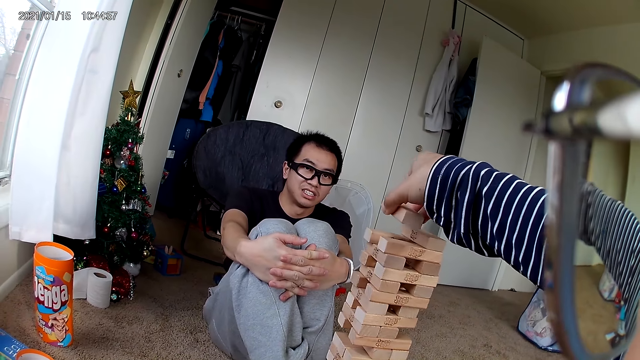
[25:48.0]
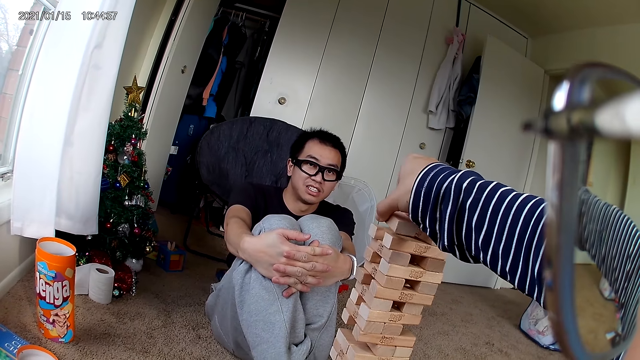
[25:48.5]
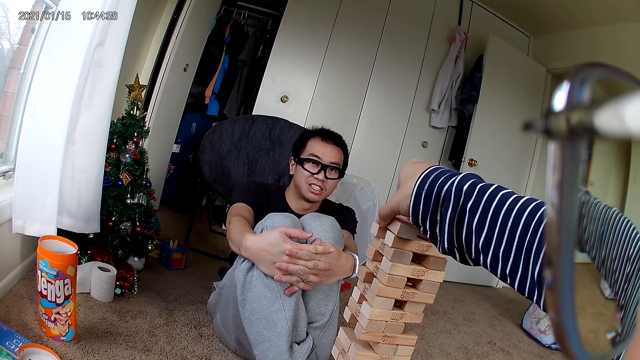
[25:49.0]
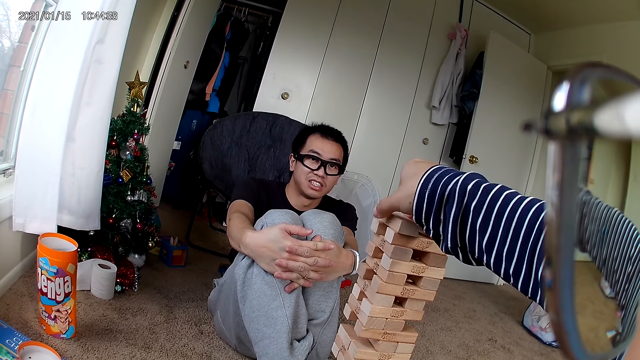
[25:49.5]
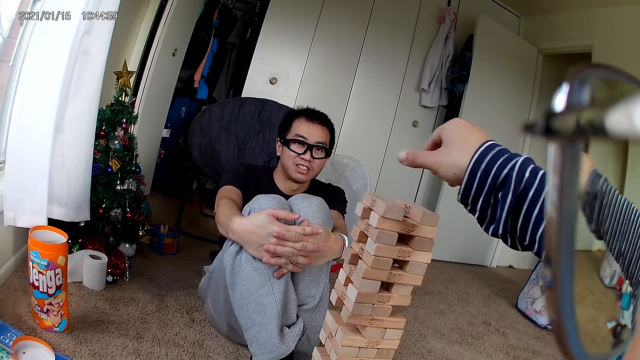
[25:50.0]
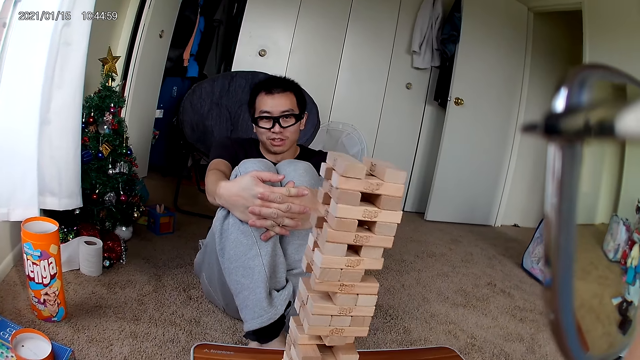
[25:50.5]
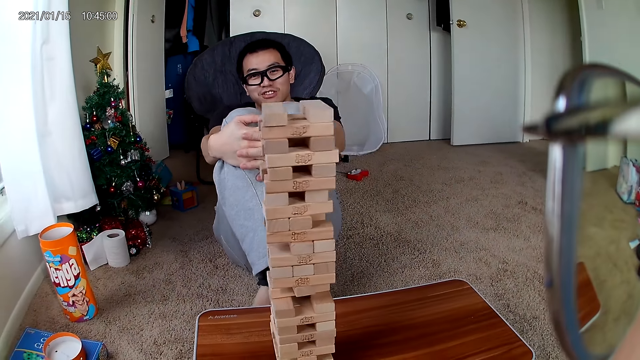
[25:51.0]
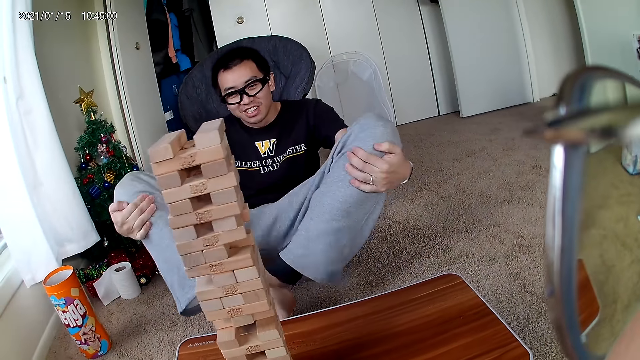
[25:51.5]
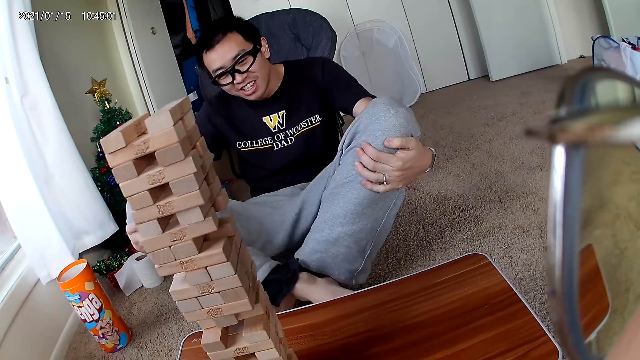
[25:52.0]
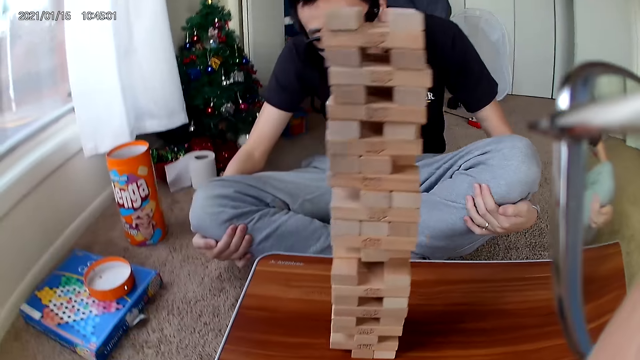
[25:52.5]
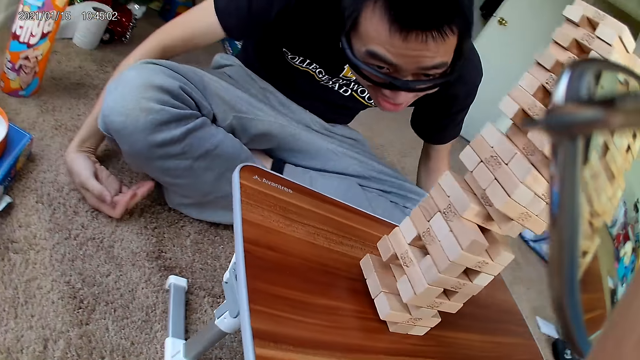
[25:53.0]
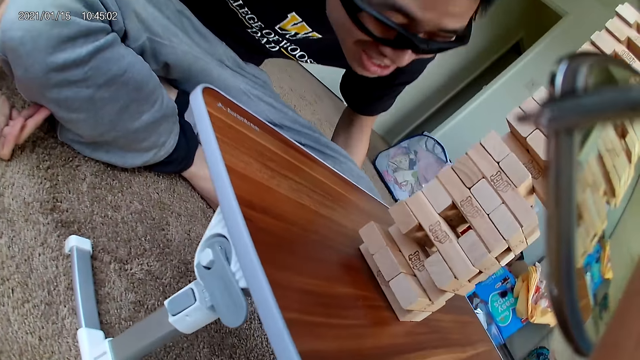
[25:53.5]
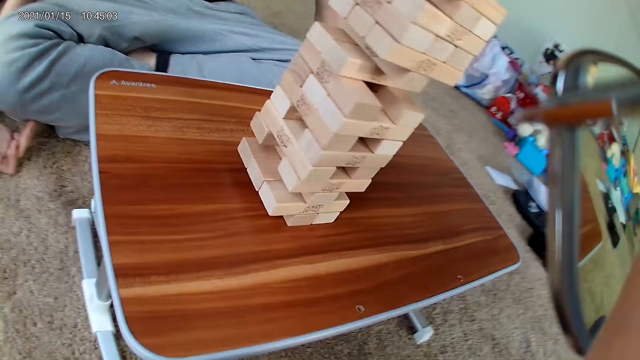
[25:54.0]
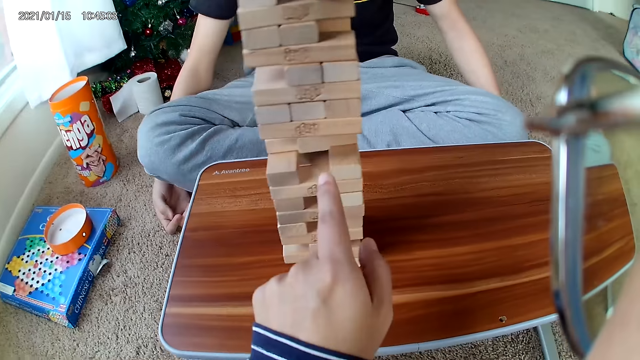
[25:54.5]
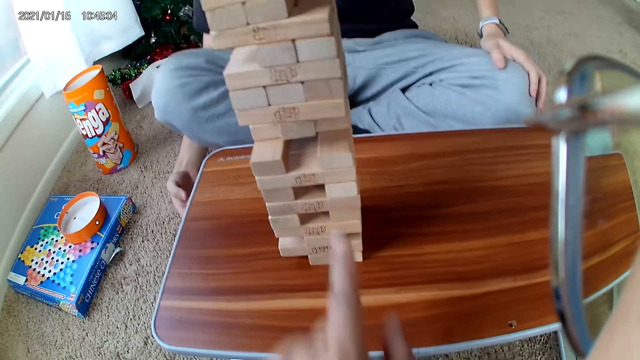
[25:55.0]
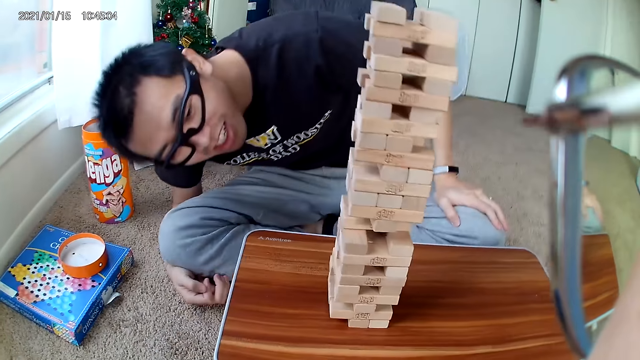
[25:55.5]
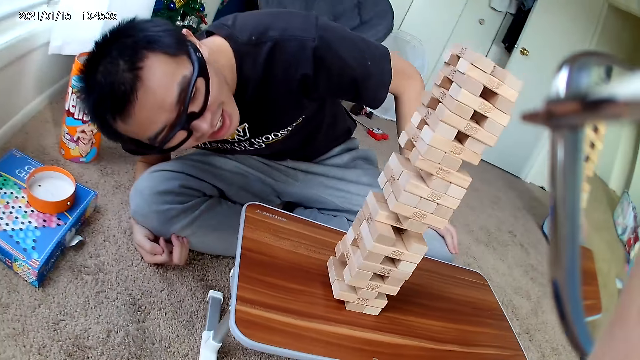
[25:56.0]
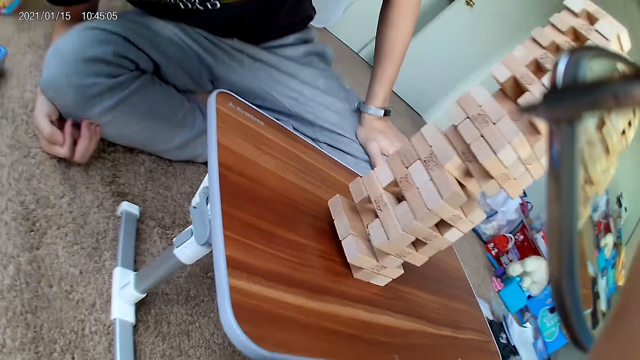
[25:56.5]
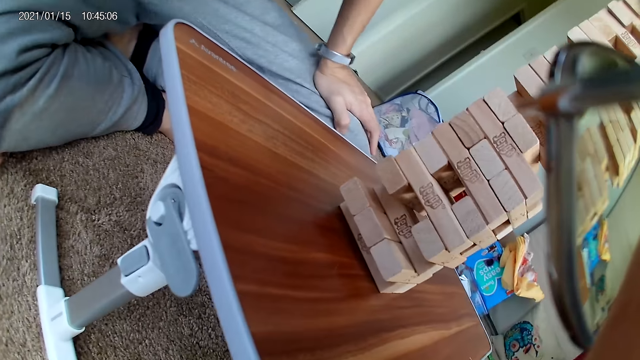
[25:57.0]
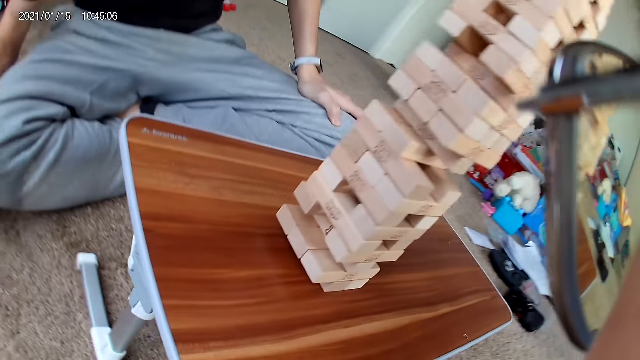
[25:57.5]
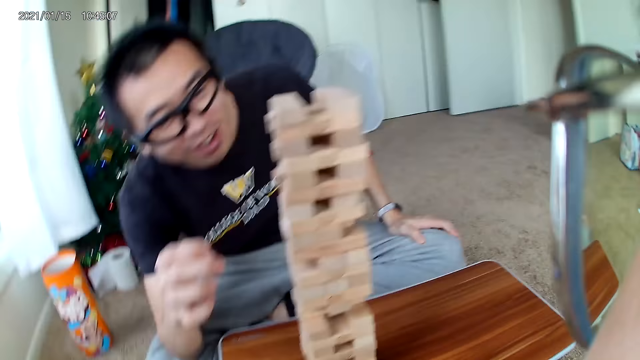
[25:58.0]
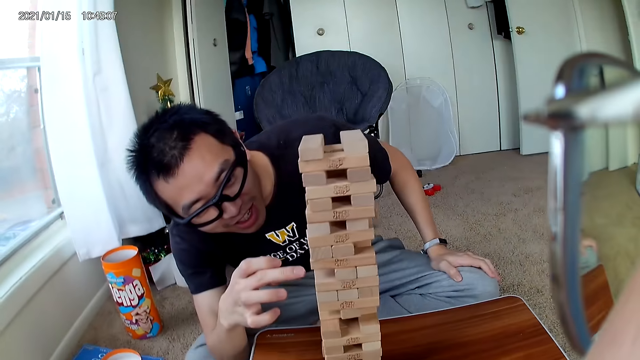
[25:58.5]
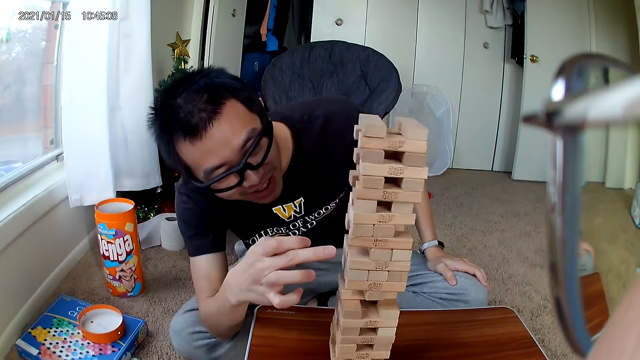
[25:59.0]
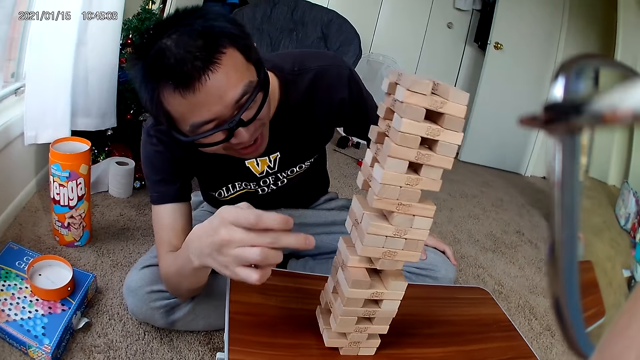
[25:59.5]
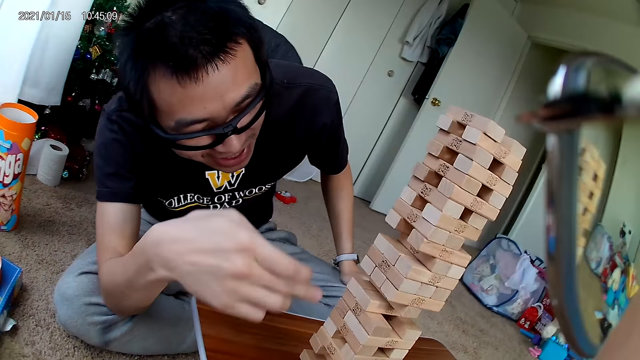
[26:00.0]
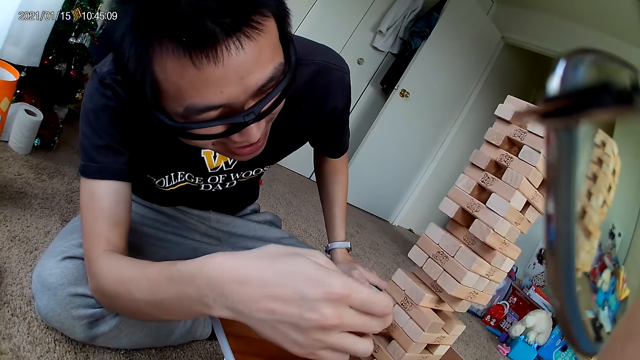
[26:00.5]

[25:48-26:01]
The camera wearer puts the wooden piece on the puzzle at the top with her right hand. A man checks the puzzle. The camera wearer points to a void in the puzzle. She touches the block. The man hovers over the puzzle with his right hand.

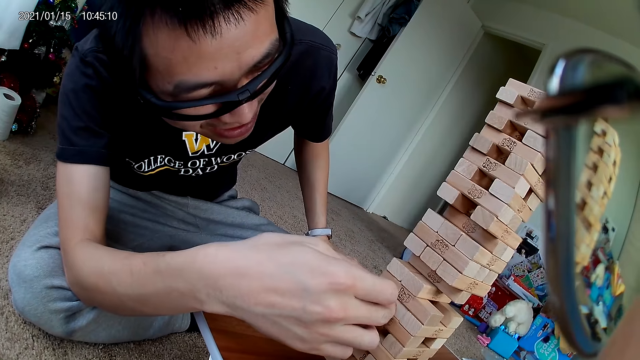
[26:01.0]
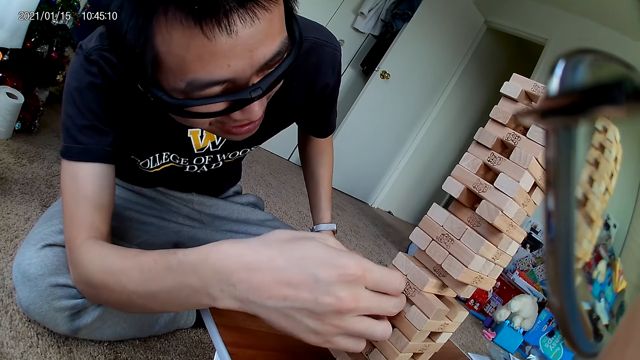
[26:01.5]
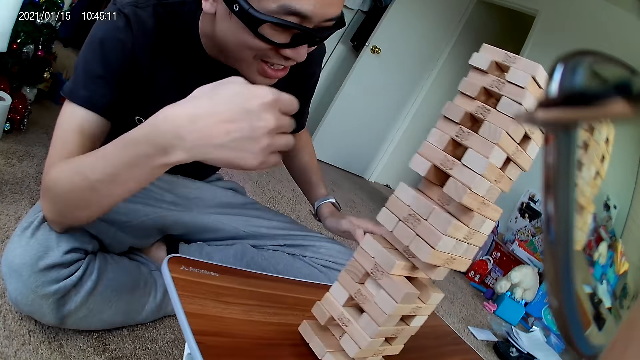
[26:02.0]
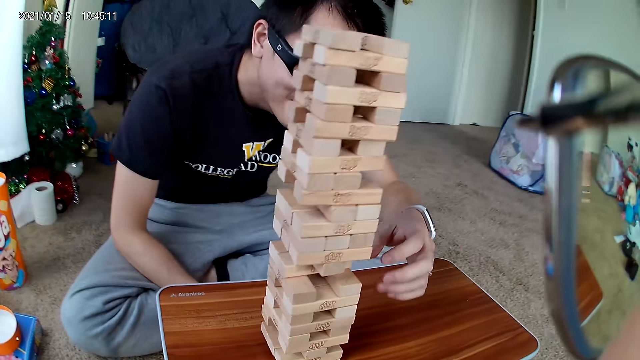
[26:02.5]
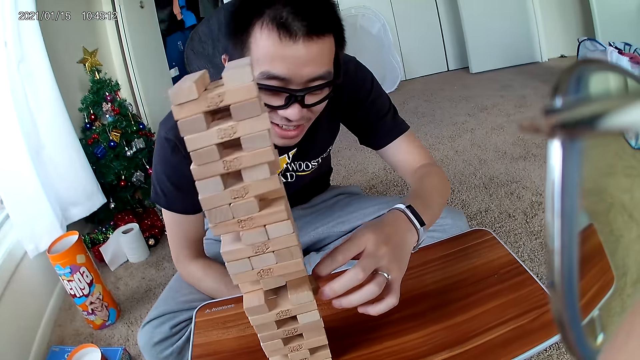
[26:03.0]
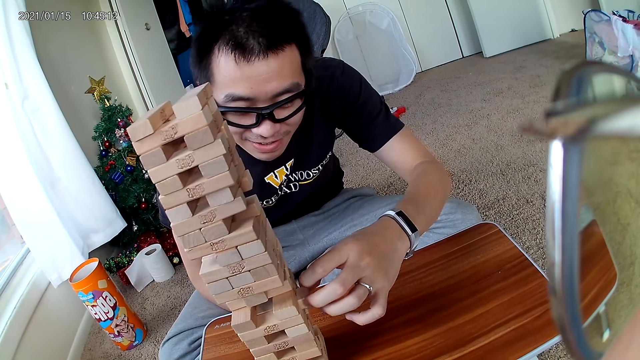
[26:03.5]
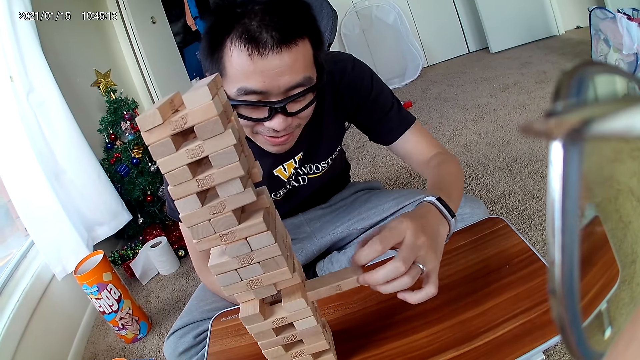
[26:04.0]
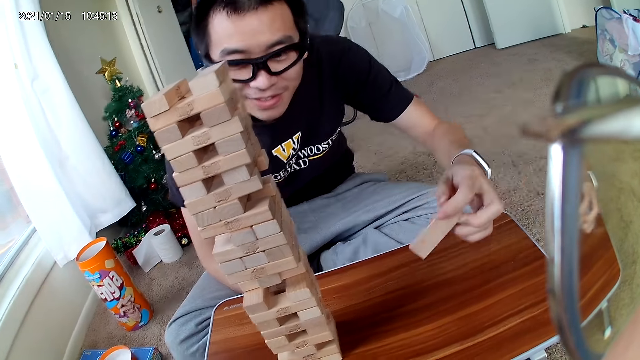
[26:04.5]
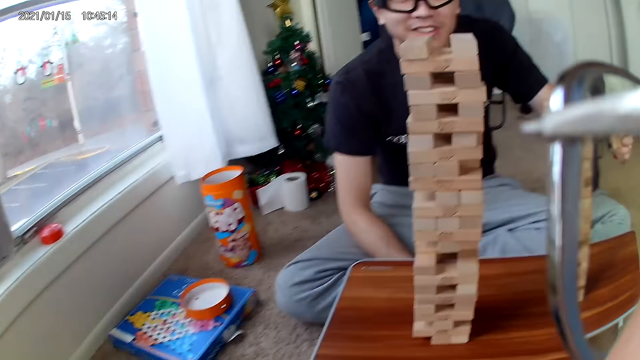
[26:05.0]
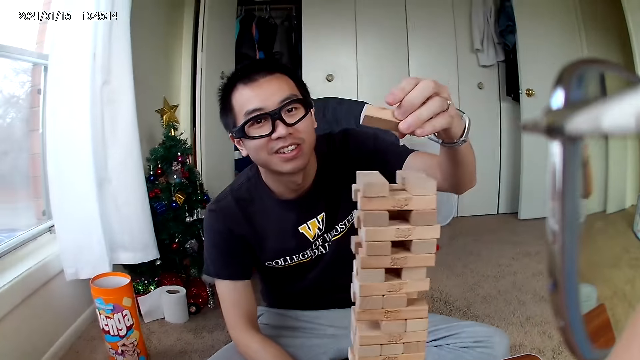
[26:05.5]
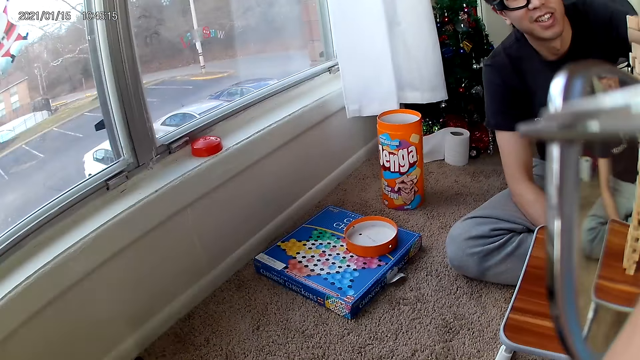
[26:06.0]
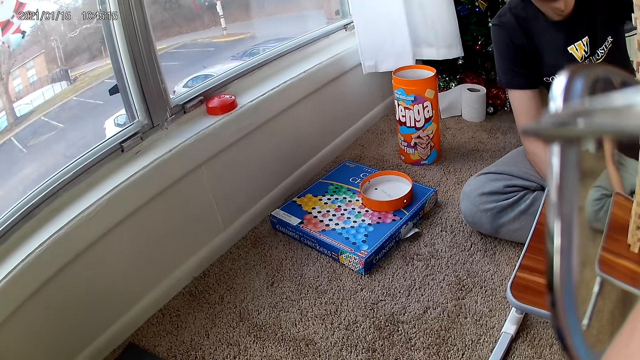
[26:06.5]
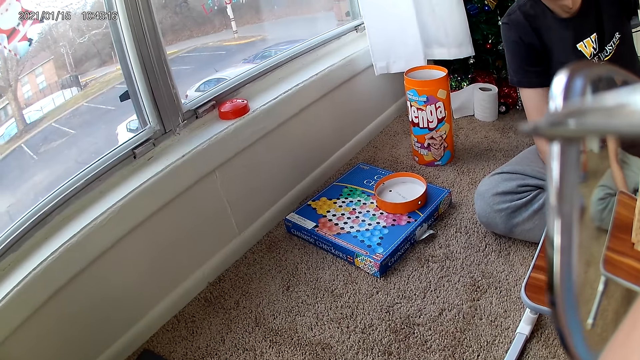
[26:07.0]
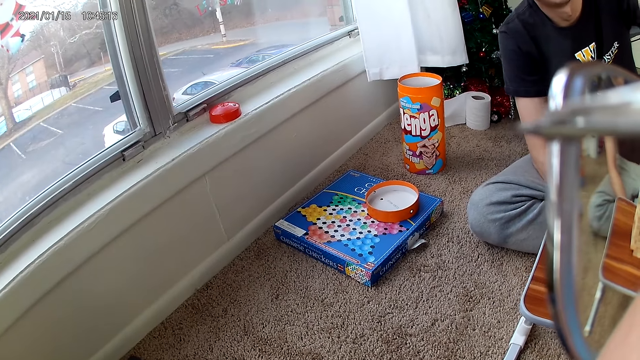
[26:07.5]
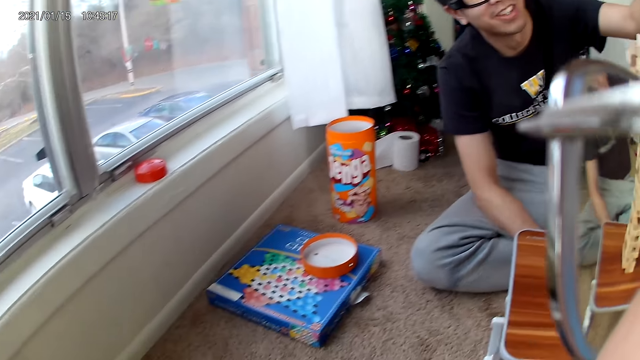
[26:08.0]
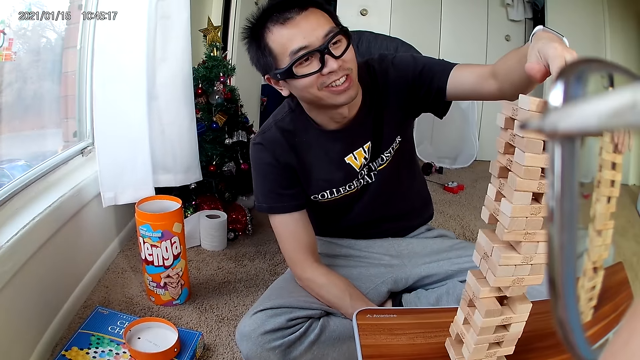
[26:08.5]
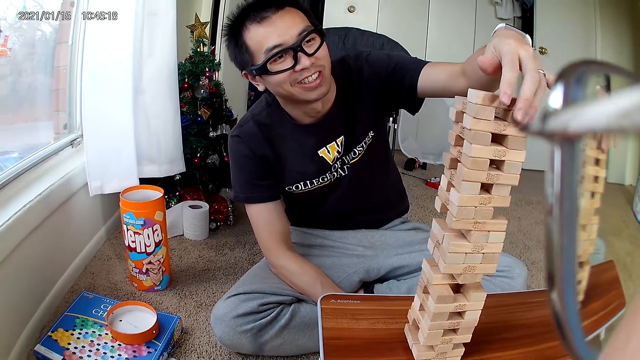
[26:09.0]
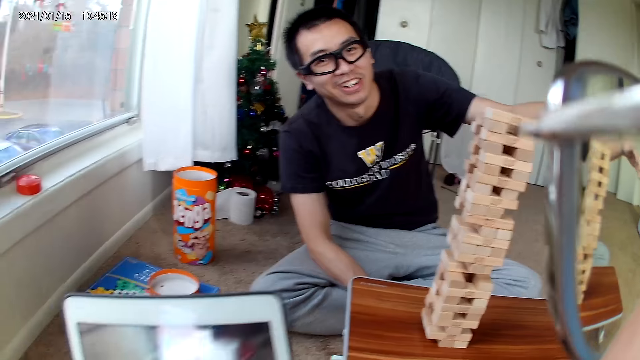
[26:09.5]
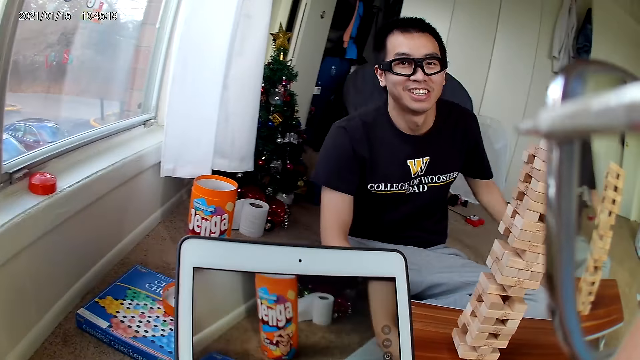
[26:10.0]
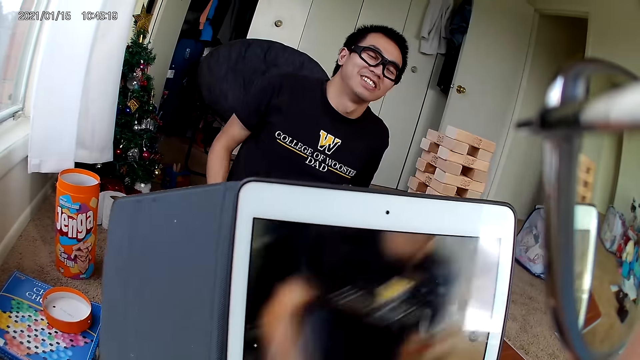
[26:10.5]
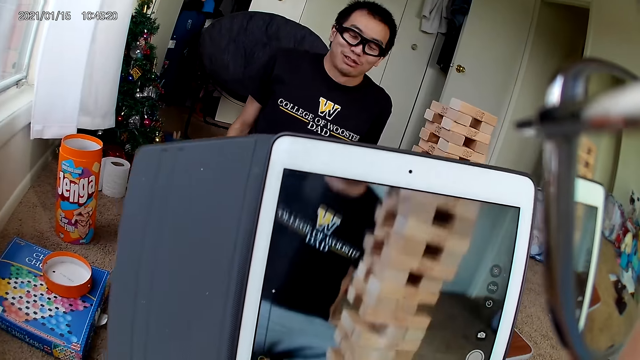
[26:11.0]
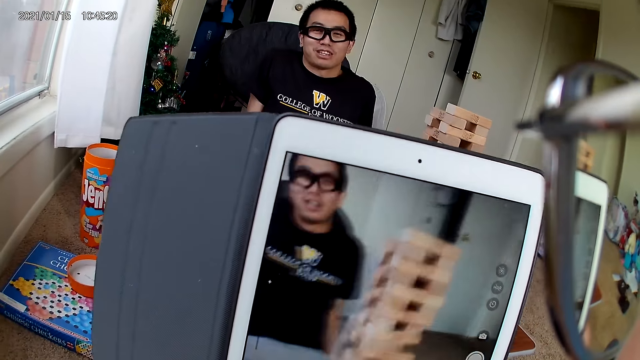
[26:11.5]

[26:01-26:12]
The man pushes a piece of wood out of the puzzle with his left hand. He removes the piece of wood from the puzzle with his left hand. He puts the wooden piece in his left hand on the puzzle. The camera wearer looks aside. She operates the tab in her hands.
